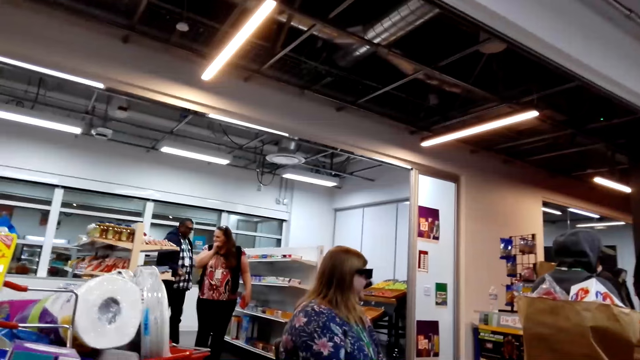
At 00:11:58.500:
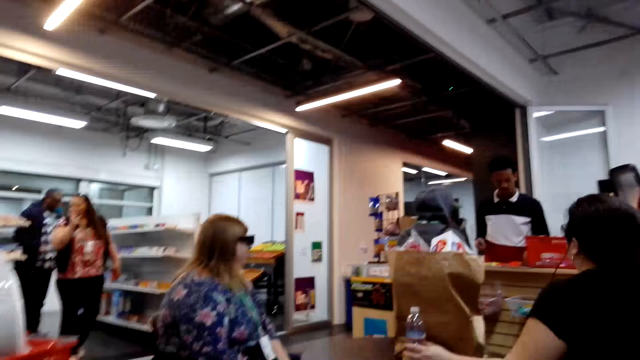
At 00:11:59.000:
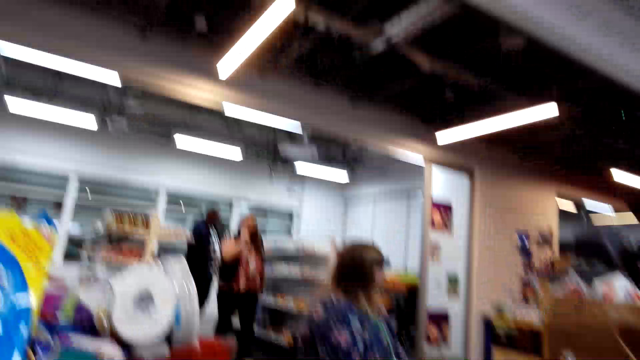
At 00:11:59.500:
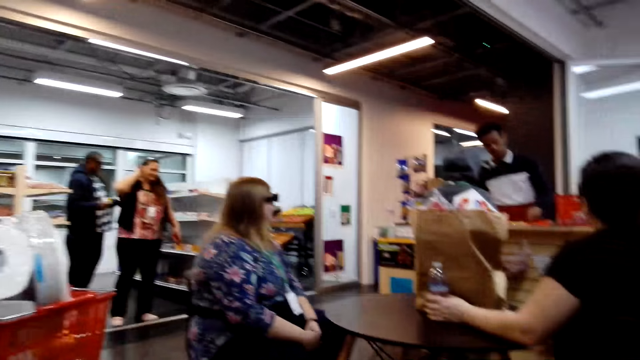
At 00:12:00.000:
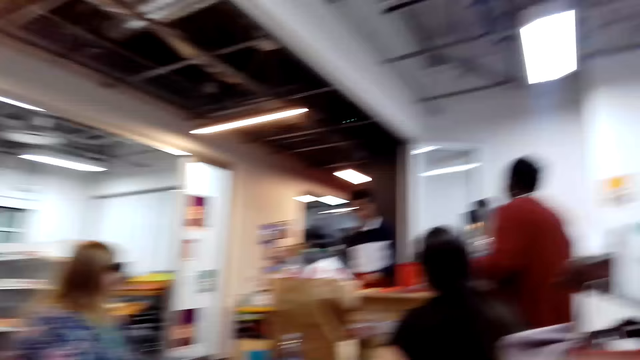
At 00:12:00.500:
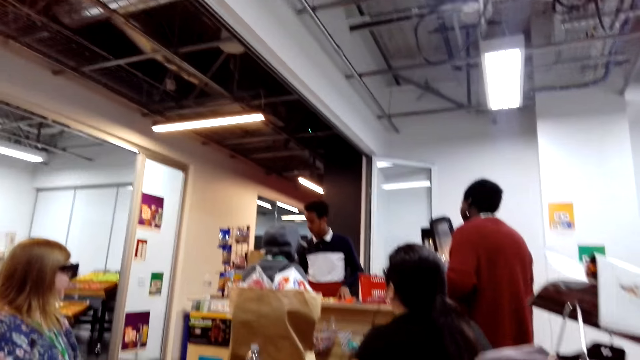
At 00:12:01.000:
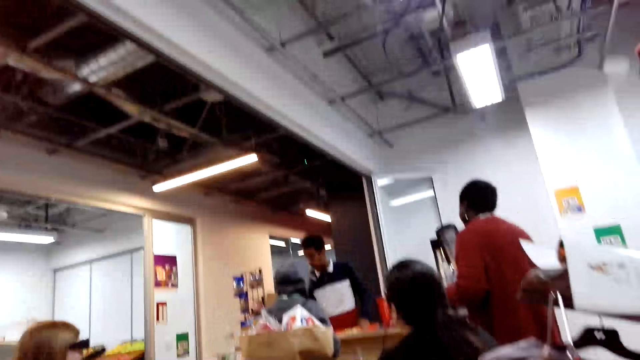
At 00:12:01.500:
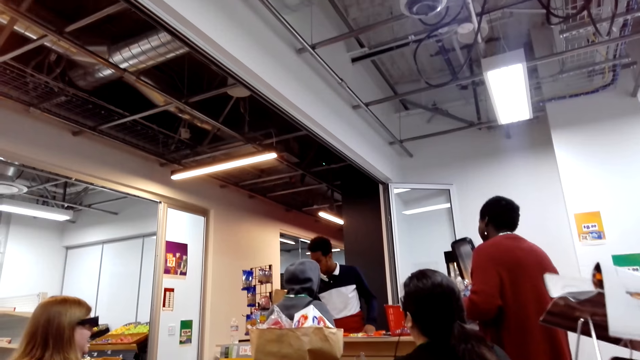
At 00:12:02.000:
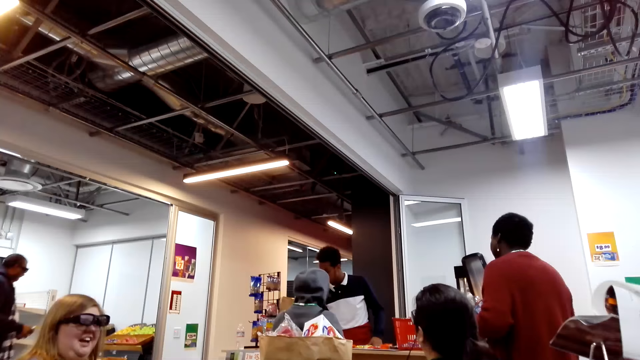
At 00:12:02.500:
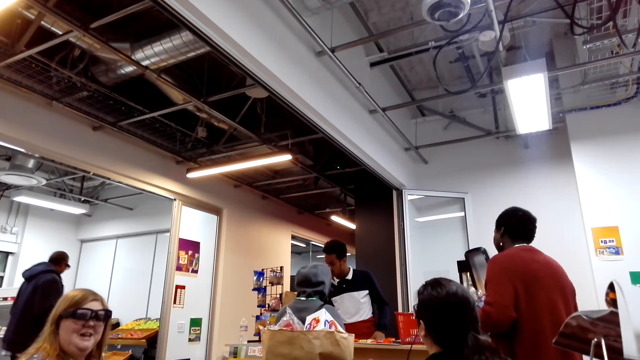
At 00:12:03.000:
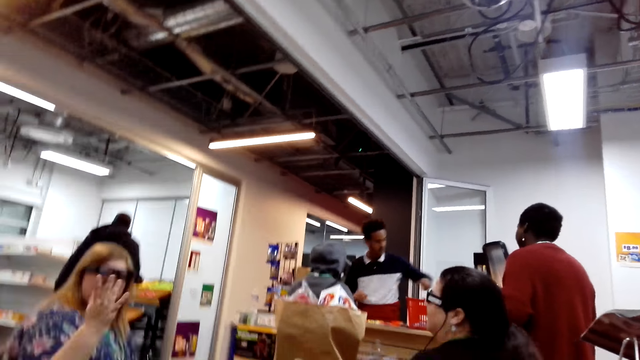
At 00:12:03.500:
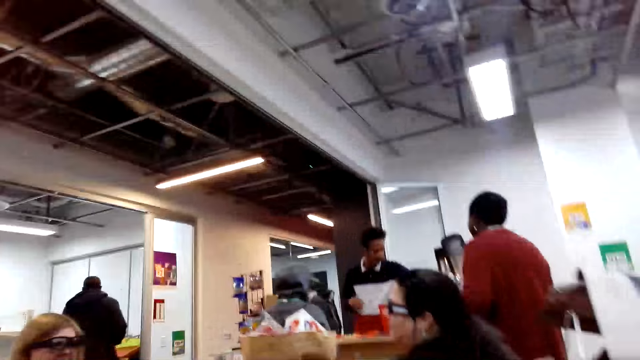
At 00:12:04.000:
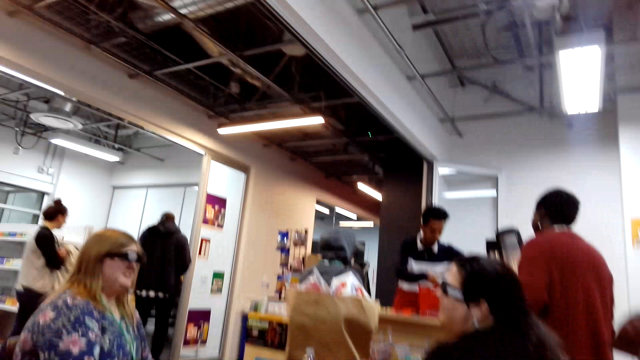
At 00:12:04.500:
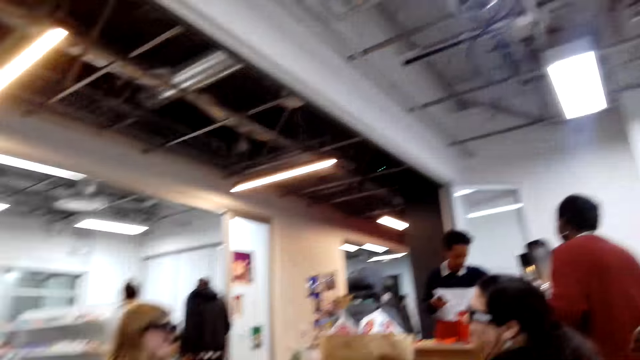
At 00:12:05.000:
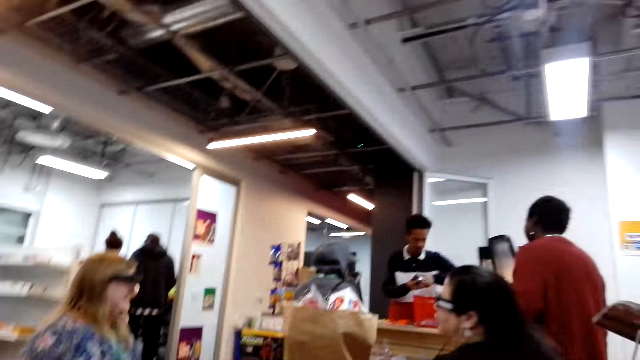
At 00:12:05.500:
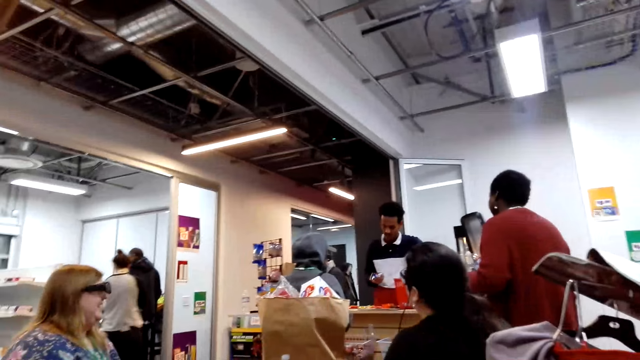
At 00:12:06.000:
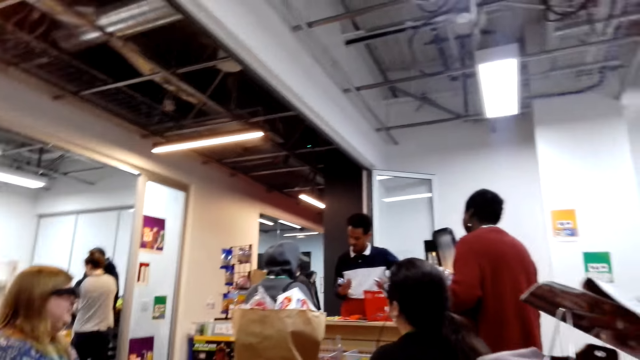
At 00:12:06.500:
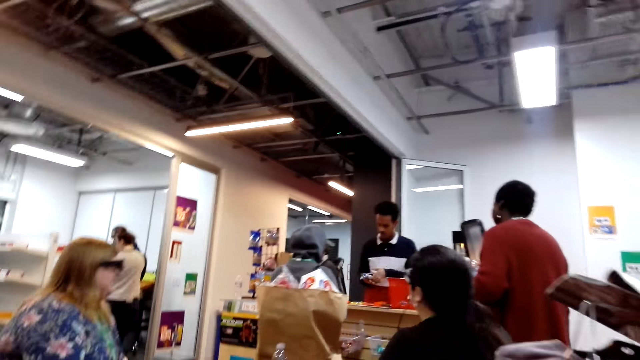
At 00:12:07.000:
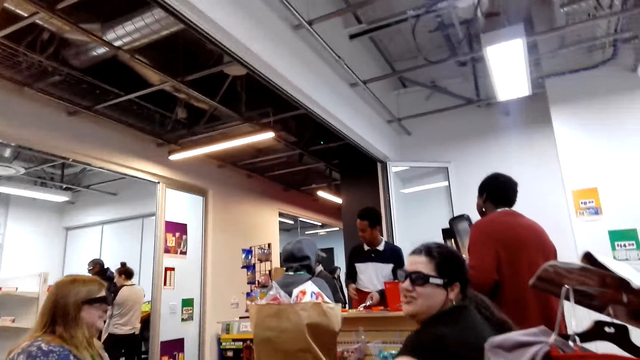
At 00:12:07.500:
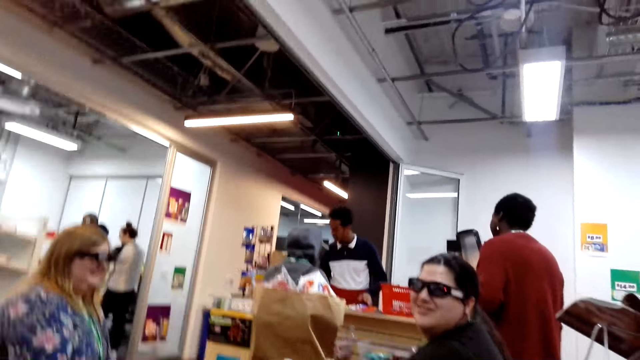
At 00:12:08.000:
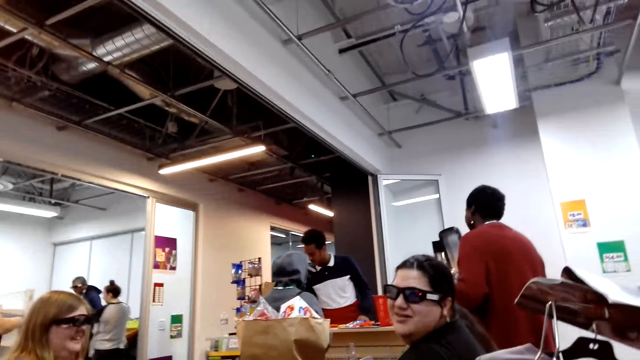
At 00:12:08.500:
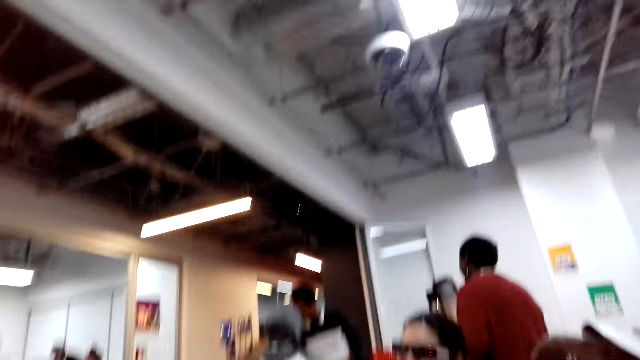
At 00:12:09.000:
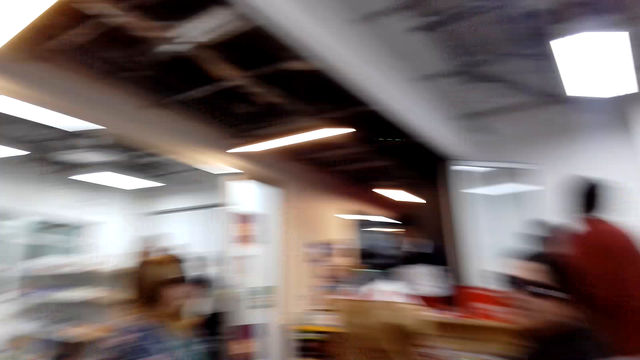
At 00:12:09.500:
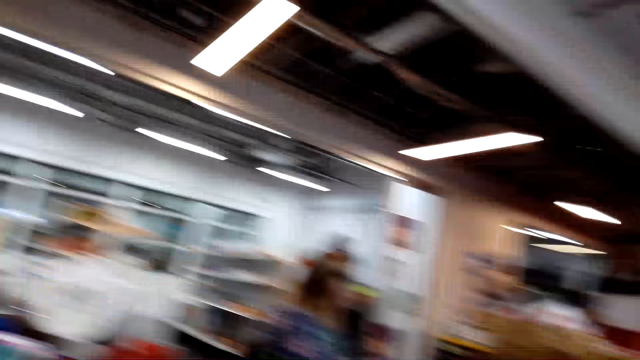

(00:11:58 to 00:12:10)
The camera wearer looks around the shop. They converse with a woman.

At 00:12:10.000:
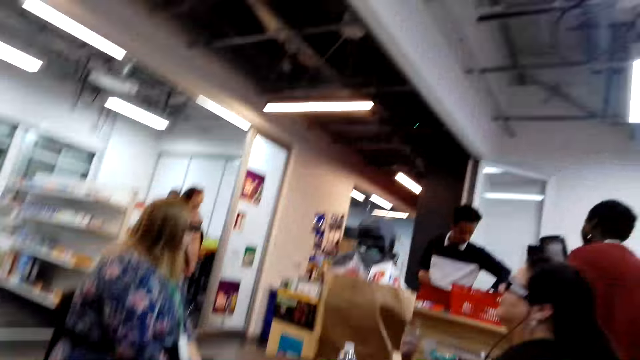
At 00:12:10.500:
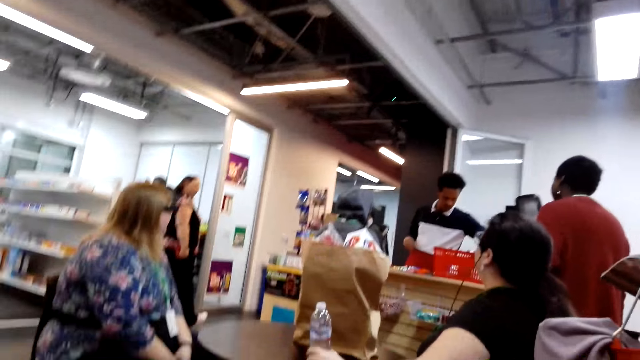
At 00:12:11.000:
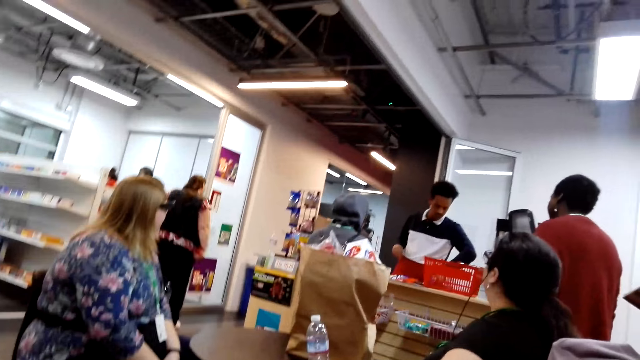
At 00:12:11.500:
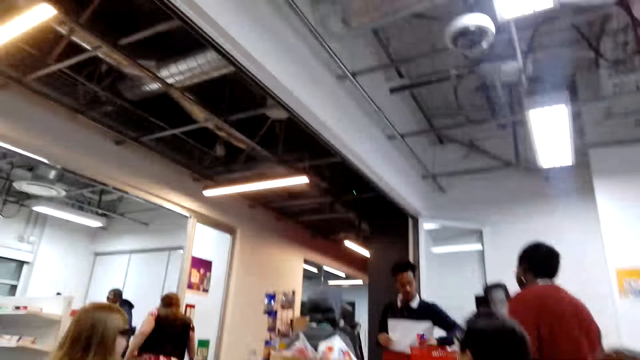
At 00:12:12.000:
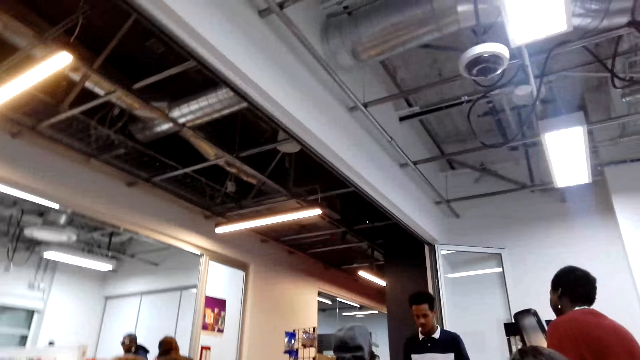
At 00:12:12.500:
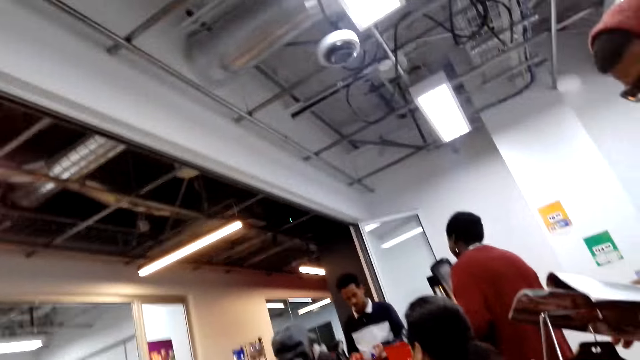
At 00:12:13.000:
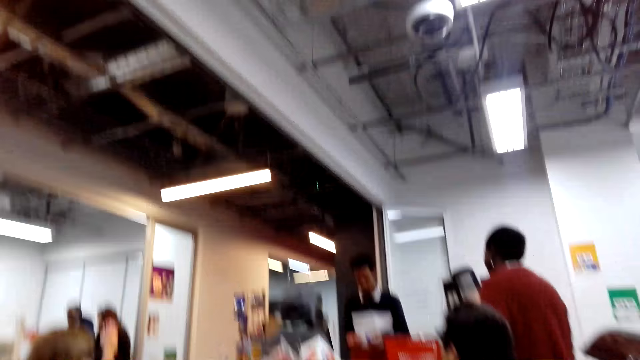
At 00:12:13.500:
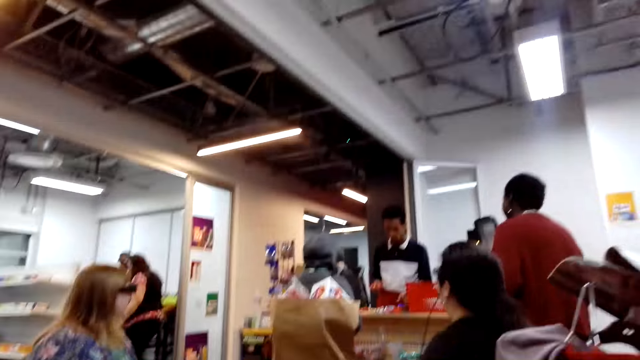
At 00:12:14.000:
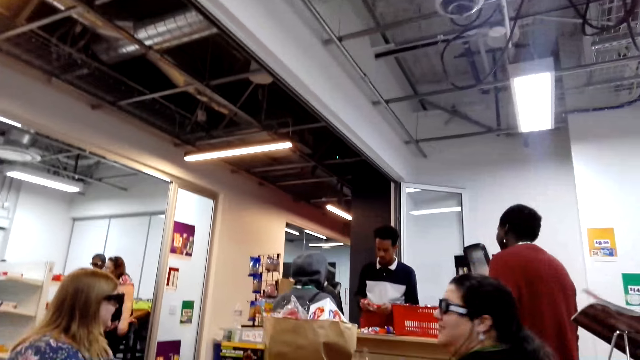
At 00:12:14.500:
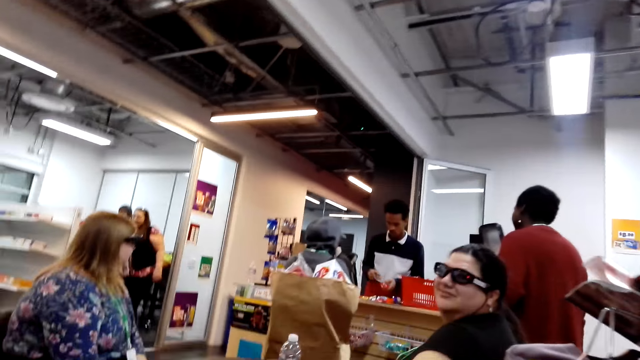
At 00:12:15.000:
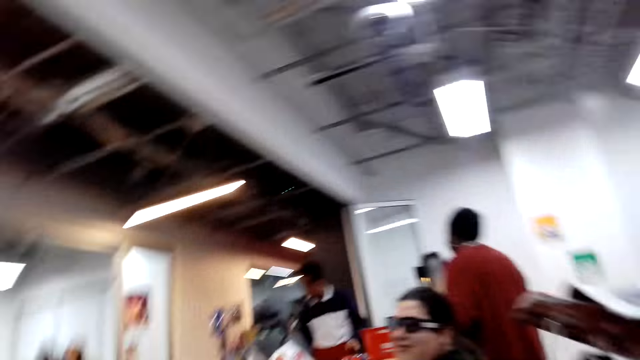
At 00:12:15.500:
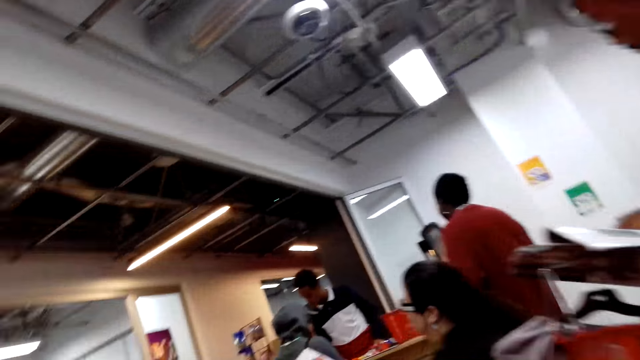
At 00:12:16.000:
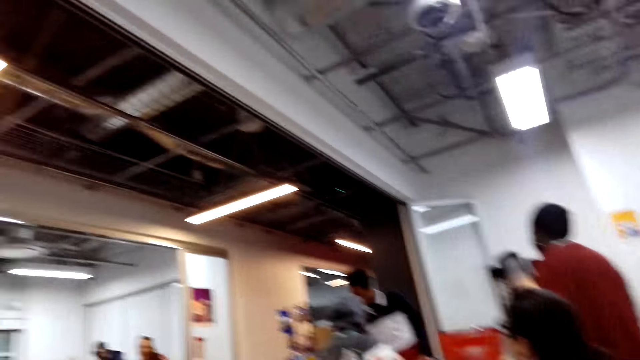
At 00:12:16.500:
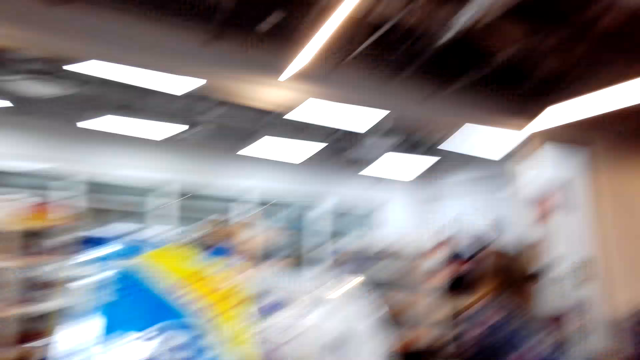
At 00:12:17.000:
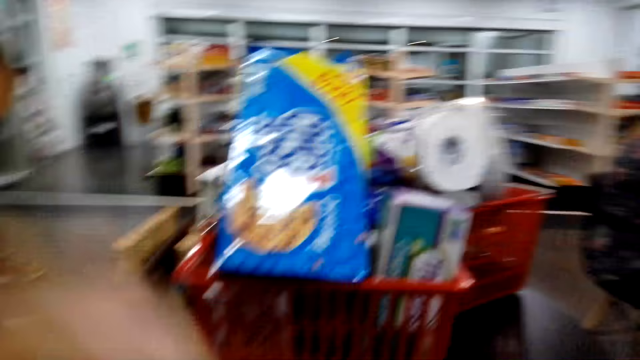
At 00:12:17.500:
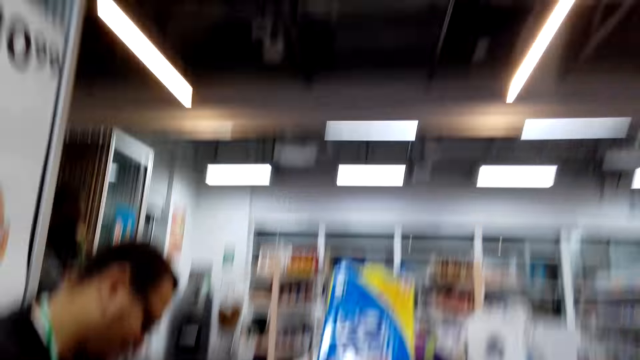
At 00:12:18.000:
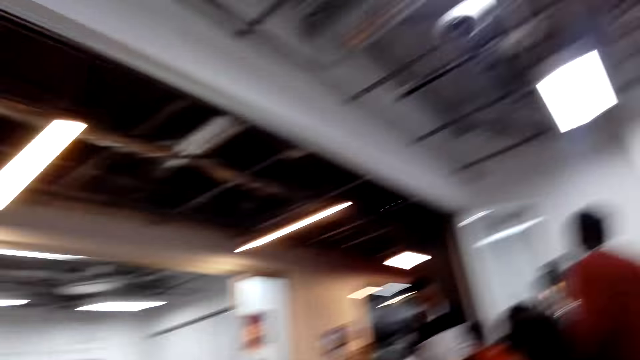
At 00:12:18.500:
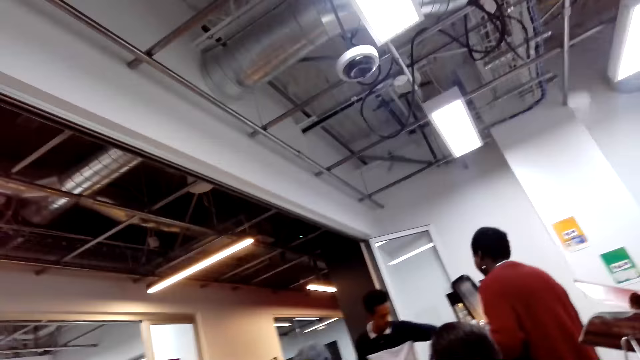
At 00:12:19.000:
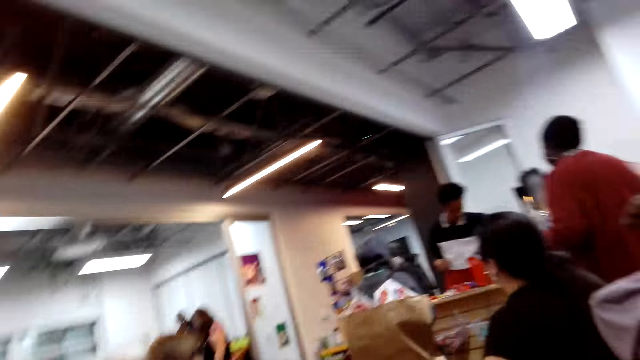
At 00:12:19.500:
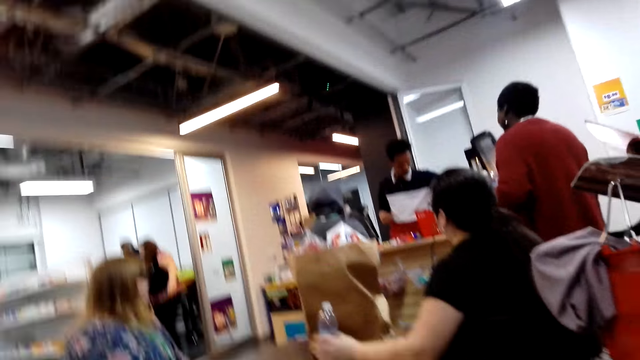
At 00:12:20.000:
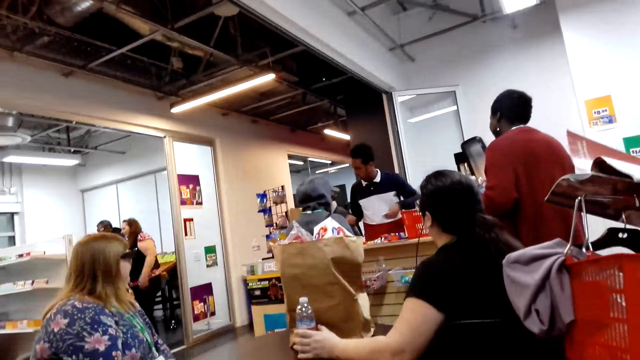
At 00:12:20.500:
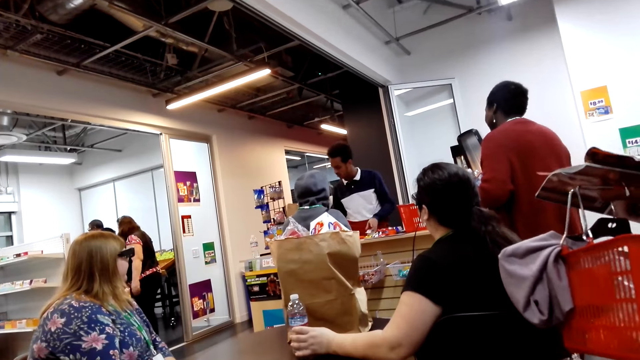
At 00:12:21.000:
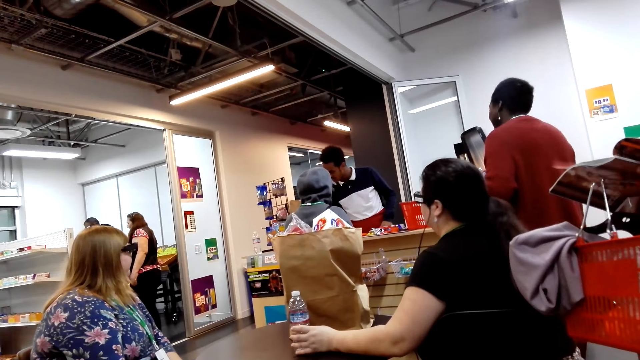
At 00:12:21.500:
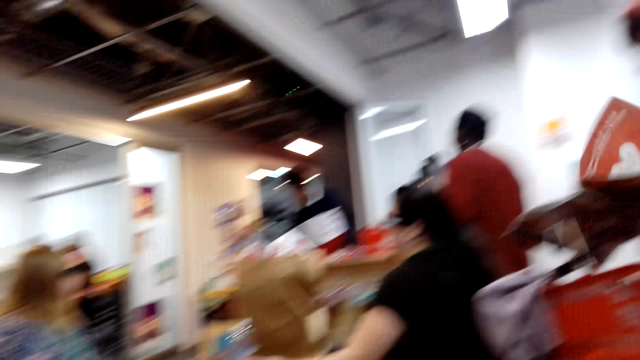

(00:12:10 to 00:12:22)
A man checks something. The man speaks. The camera wearer looks around the shop.
